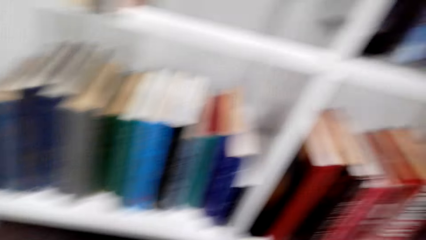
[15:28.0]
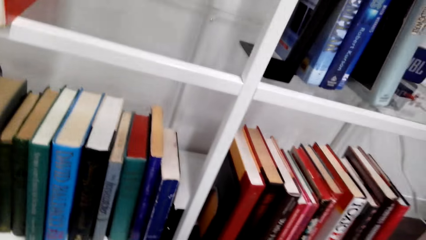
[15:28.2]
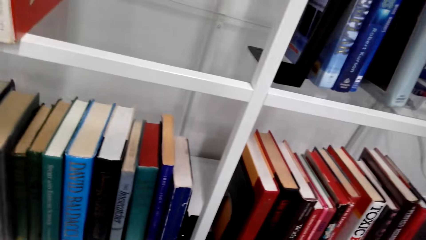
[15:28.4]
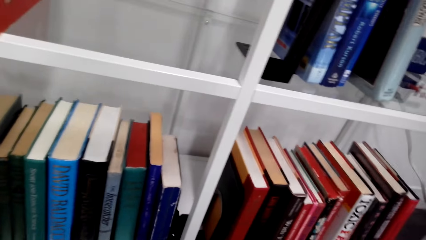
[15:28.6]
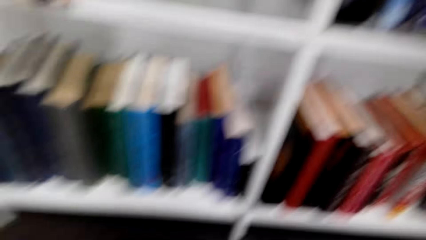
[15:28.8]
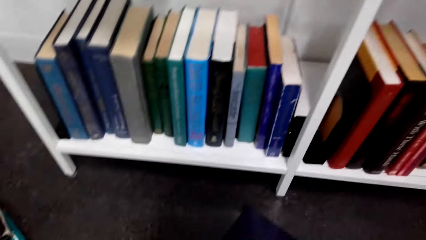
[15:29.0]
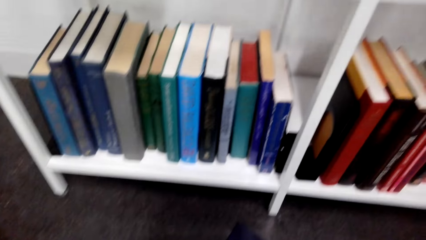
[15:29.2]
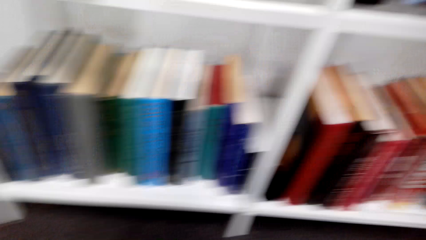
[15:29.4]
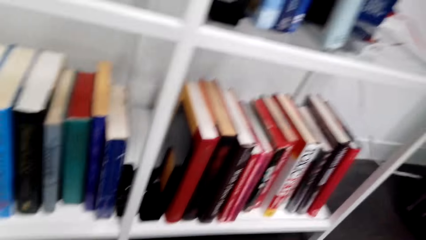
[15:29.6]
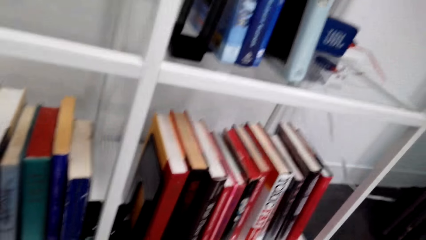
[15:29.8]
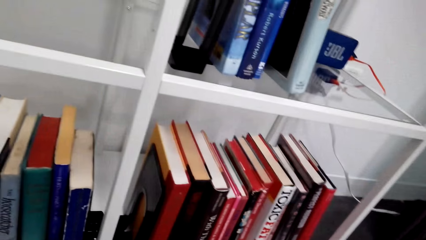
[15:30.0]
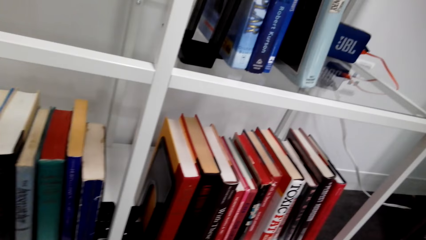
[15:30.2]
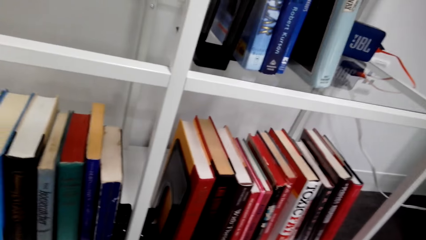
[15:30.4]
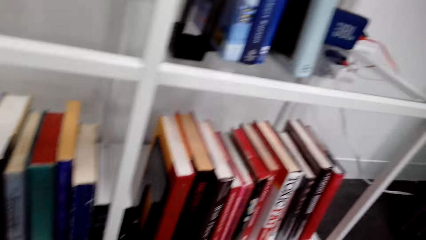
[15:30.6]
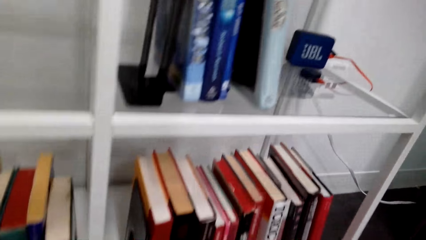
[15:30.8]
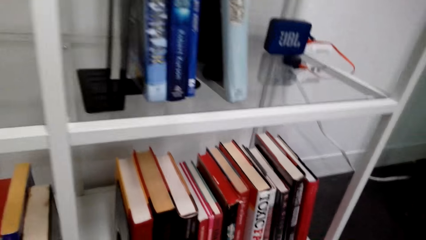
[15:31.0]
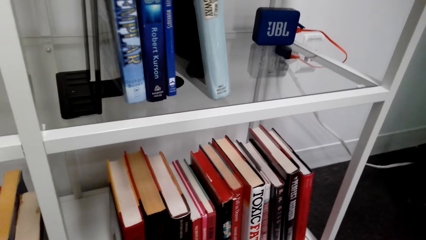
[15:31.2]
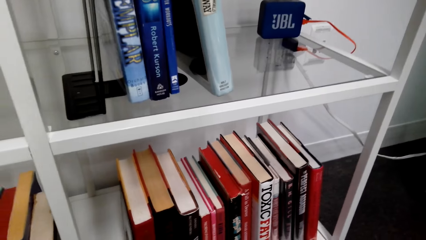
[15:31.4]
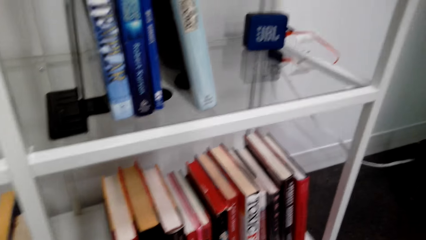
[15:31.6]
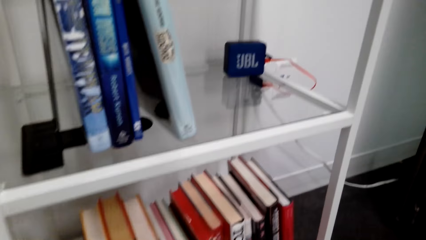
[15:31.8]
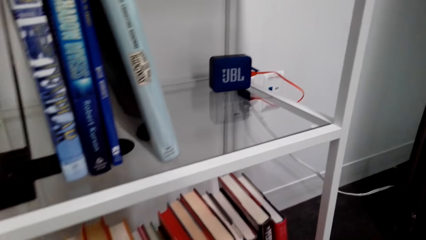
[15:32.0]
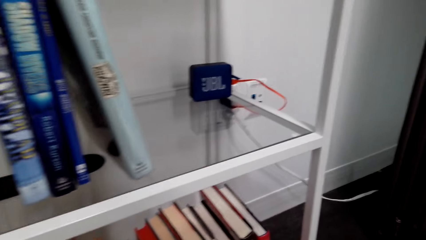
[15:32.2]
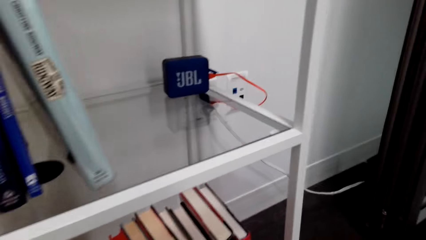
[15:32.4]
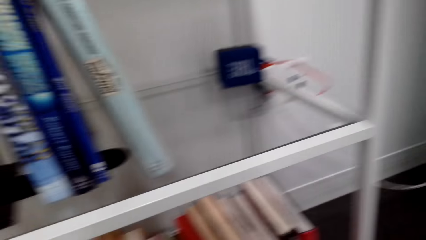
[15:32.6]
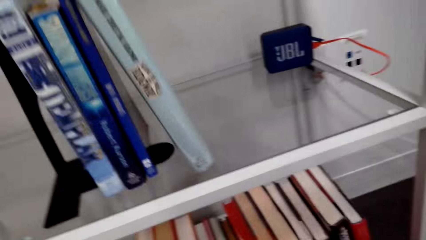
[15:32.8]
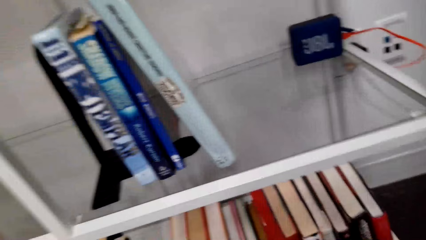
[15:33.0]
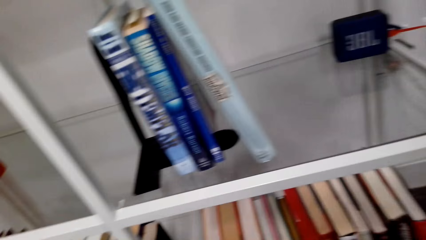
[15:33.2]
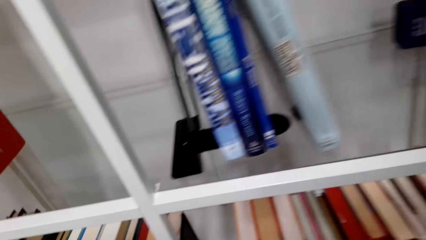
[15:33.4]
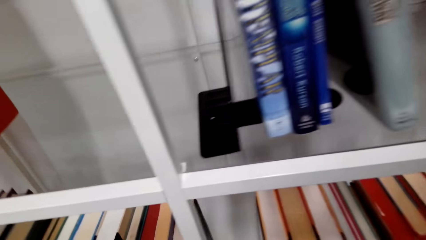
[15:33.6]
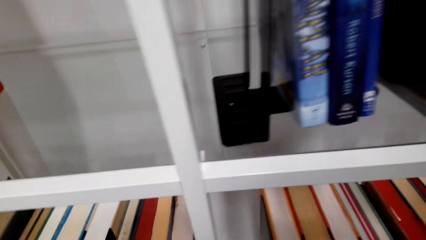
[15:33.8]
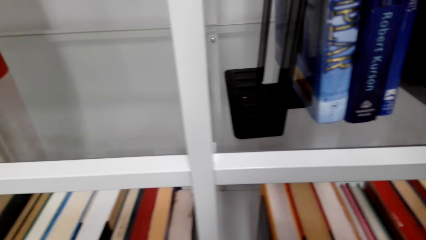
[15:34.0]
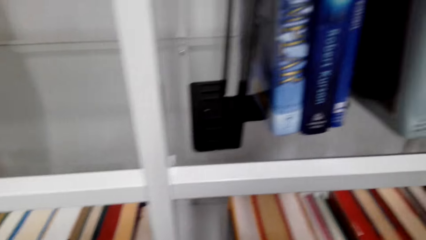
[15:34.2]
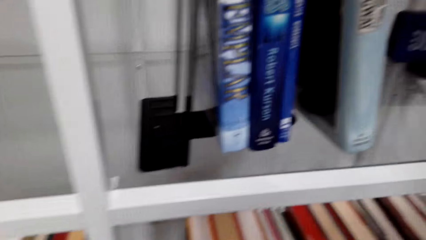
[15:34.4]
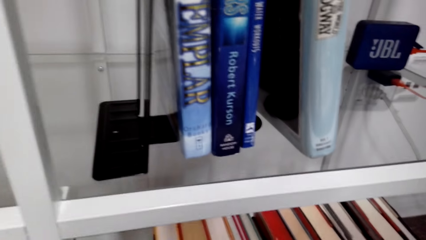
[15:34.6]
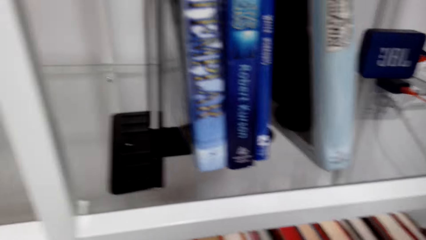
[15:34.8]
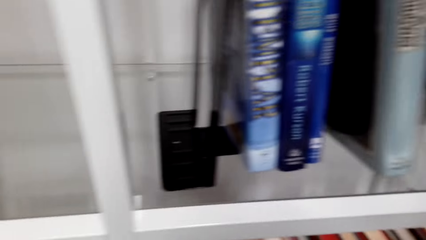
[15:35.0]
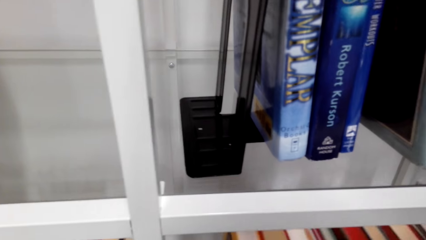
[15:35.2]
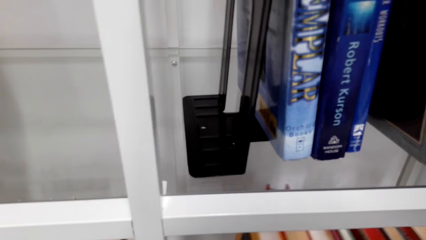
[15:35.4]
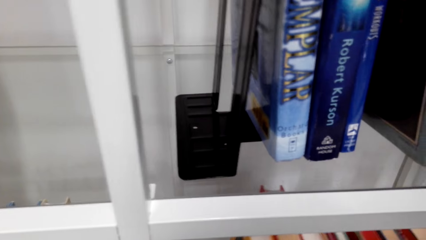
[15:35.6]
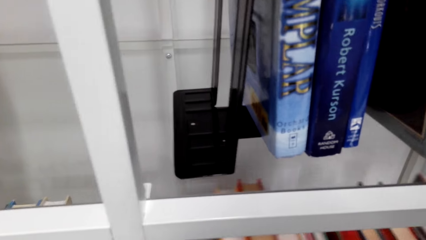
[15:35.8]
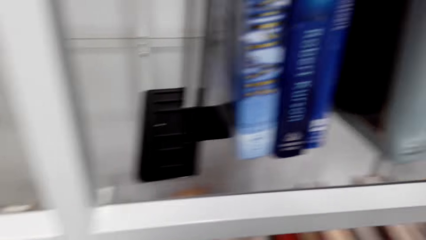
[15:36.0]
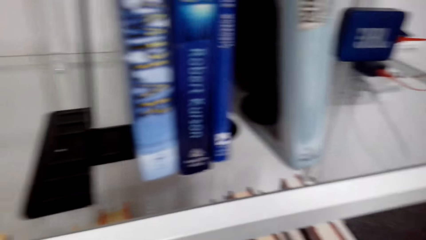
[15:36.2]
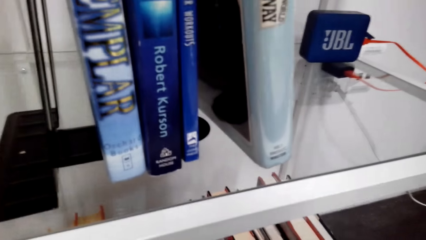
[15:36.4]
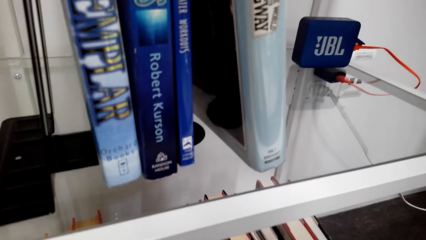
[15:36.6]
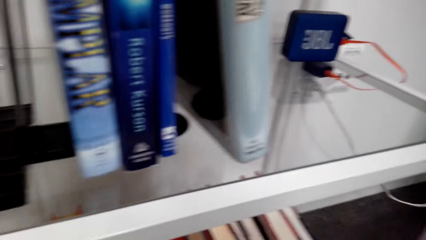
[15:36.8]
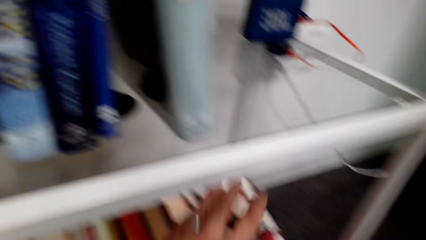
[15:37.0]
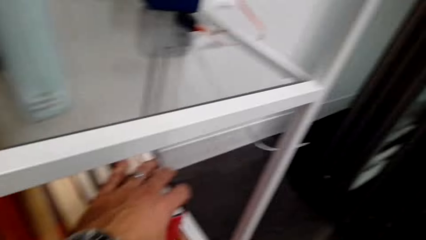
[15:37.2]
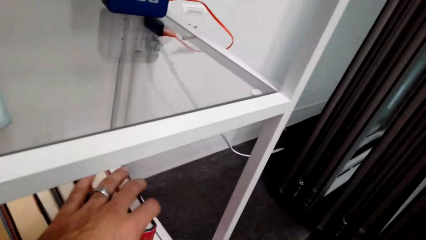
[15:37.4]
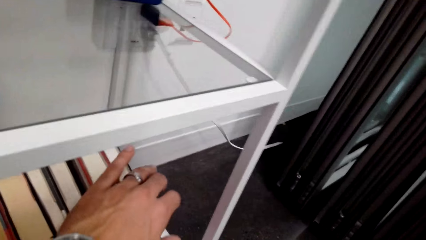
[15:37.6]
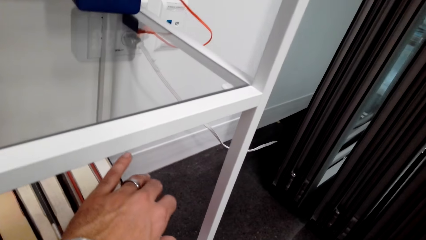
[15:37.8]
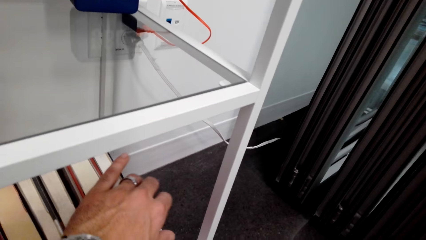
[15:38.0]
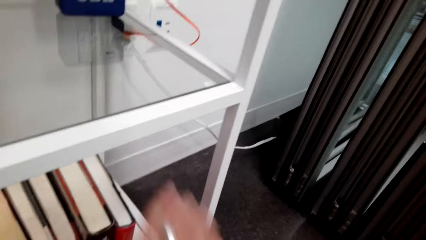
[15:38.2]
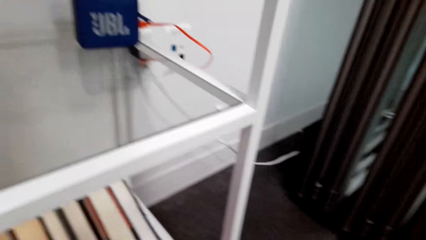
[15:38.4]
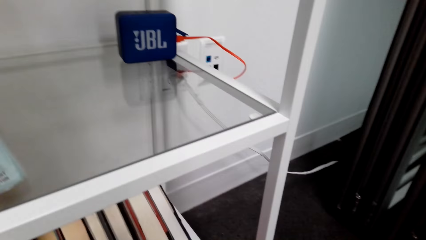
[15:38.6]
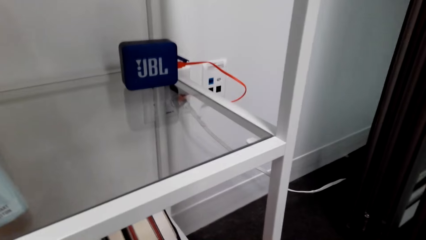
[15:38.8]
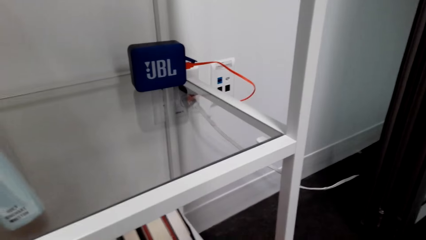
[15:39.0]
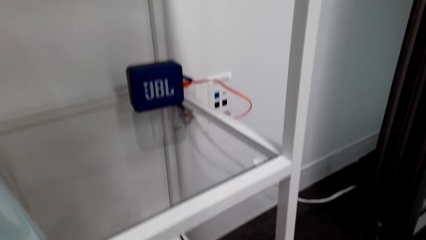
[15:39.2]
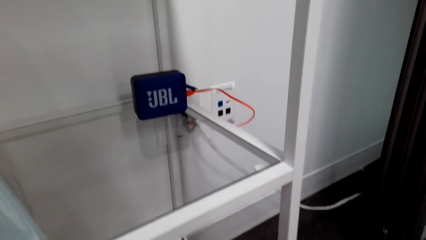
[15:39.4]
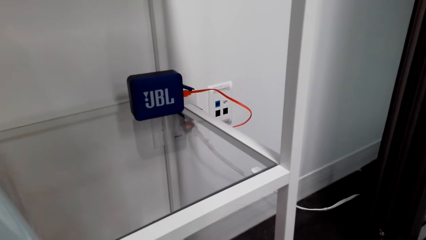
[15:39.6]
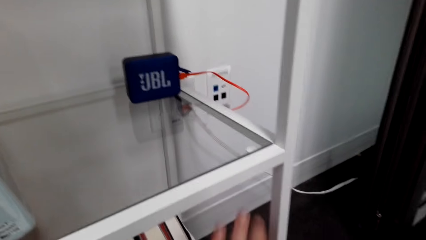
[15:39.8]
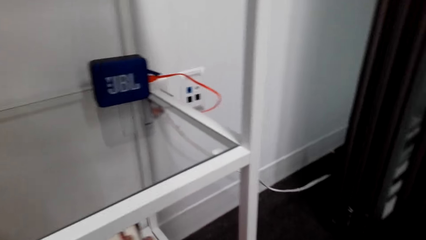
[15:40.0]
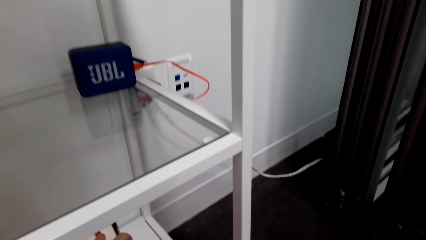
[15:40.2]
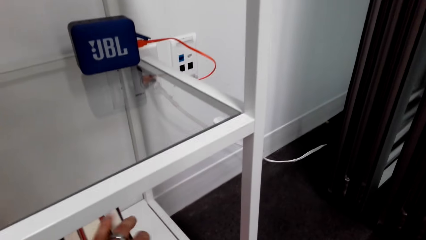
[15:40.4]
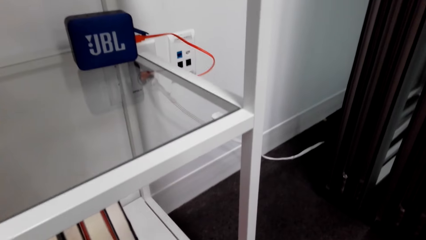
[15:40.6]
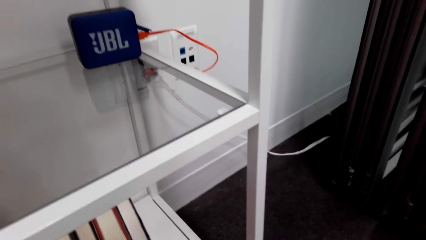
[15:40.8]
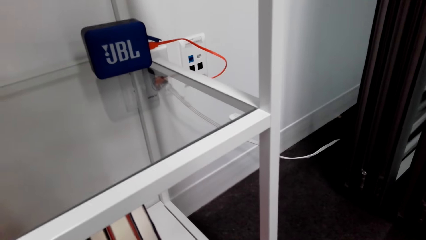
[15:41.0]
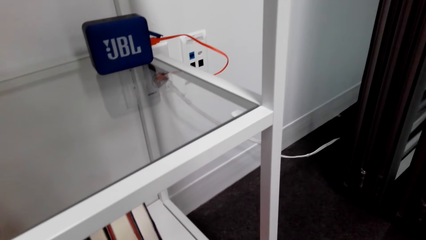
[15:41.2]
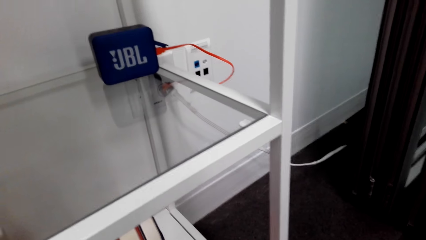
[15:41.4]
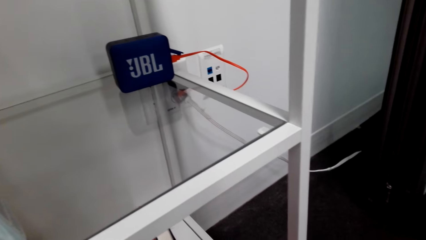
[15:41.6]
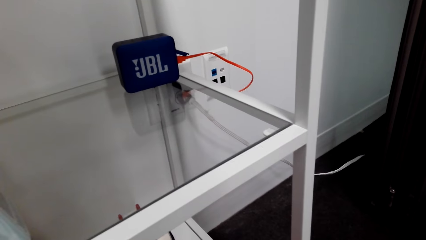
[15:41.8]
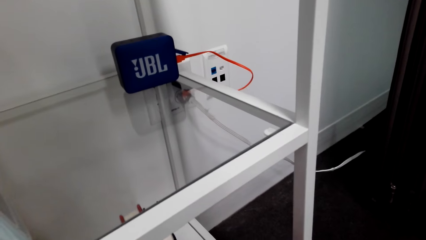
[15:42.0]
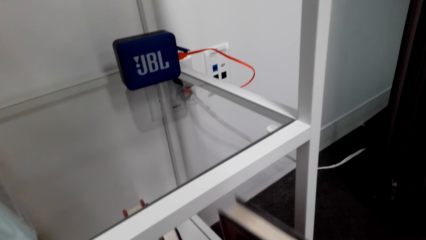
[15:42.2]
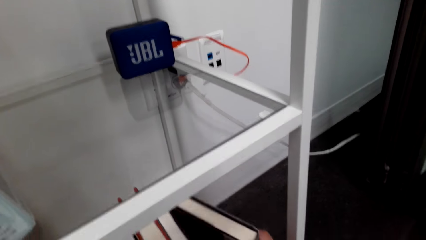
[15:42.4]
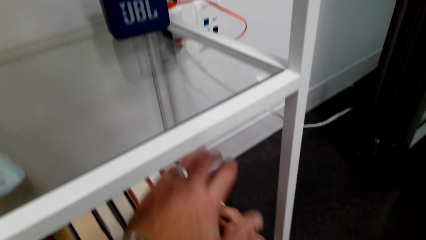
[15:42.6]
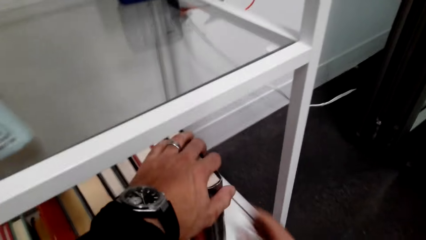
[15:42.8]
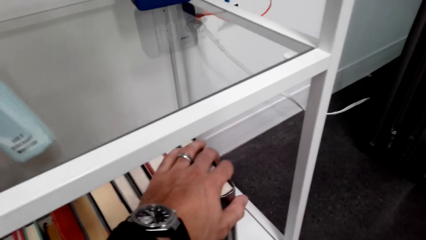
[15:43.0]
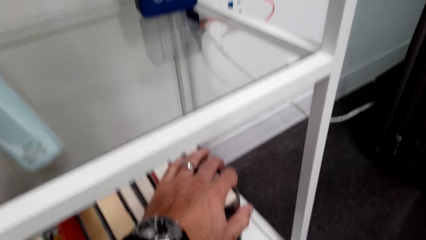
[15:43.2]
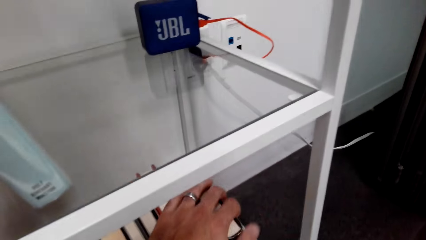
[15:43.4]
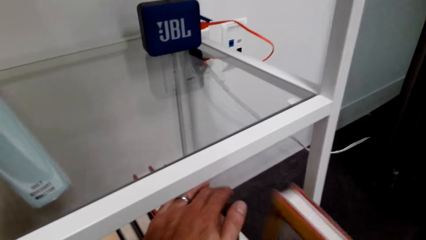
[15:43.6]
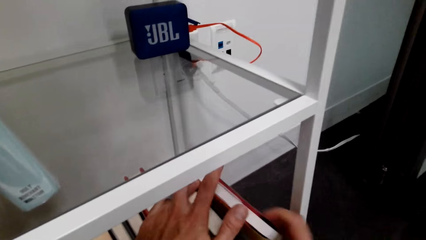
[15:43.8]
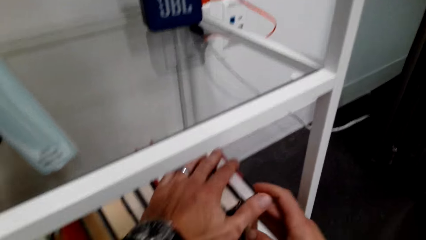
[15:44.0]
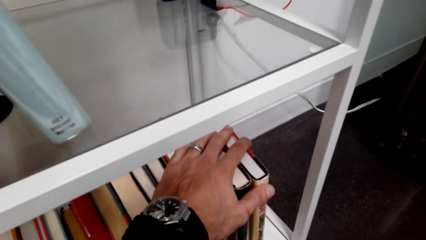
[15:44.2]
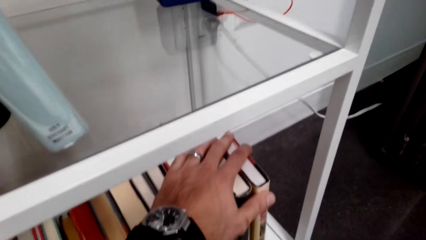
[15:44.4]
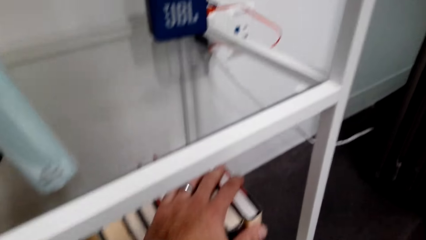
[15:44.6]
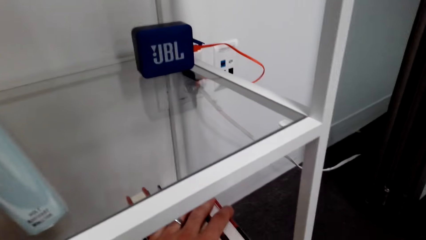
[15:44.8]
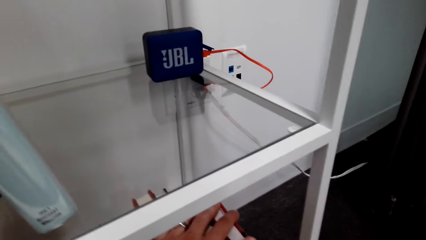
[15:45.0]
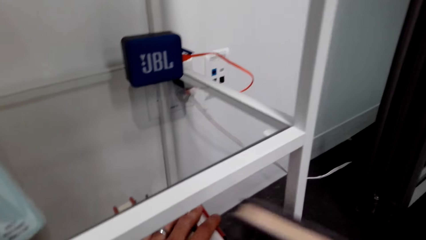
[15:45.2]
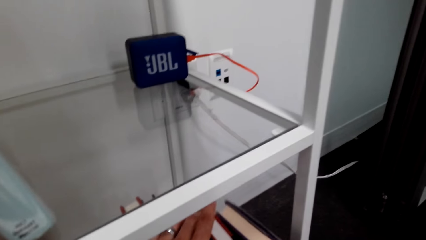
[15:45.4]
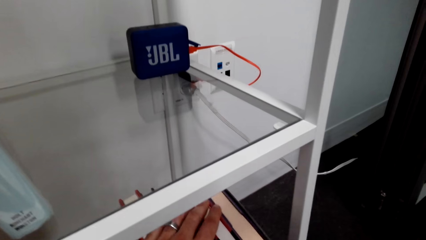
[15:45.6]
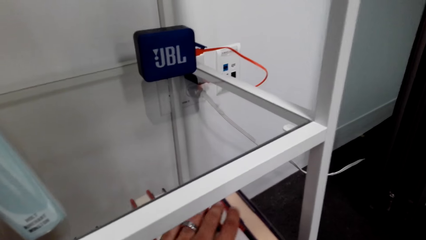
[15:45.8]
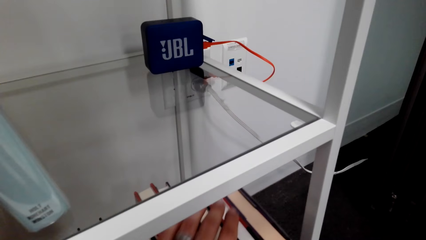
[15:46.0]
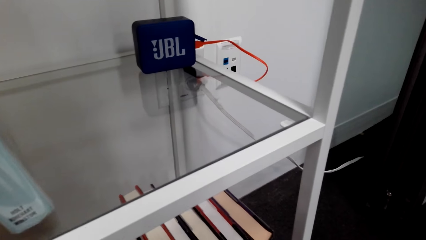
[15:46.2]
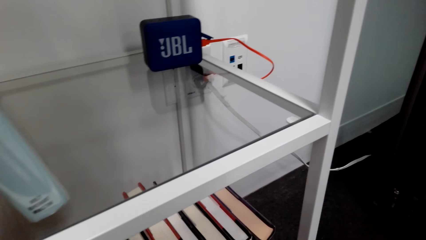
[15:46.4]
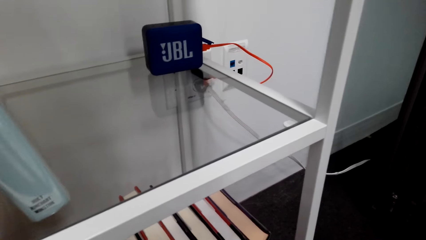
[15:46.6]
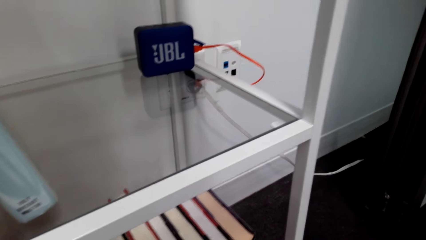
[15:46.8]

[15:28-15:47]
The camera wearer picks up a book from the floor. They place books on a rack. They pick up a book from the floor. They place the book on the rack. They pick up a book from the floor. They place the book on the rack.
